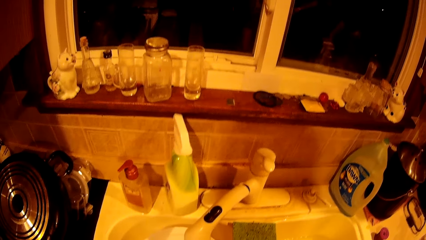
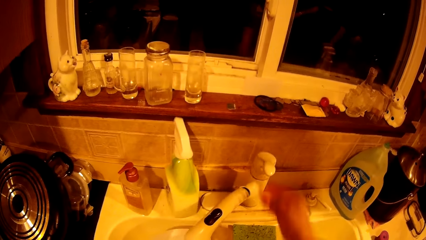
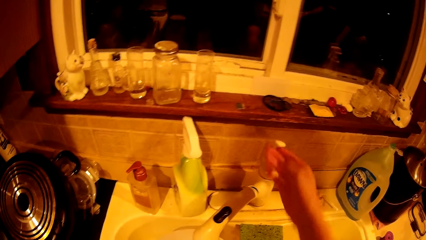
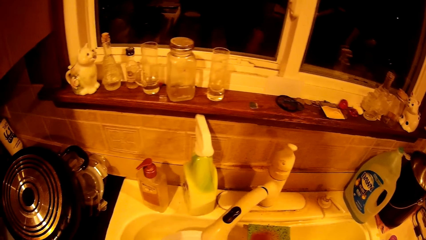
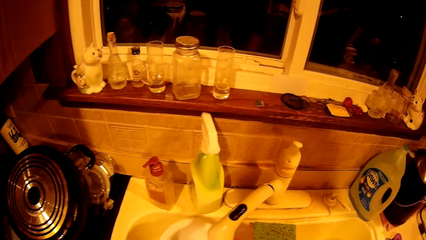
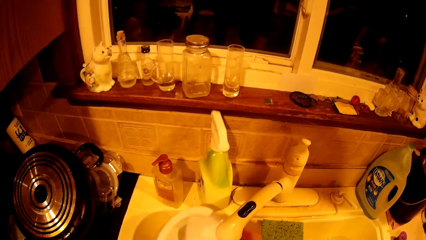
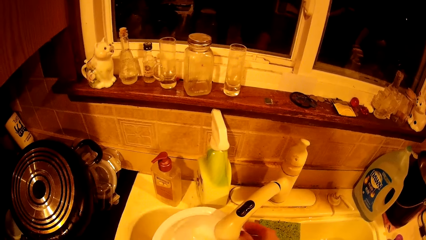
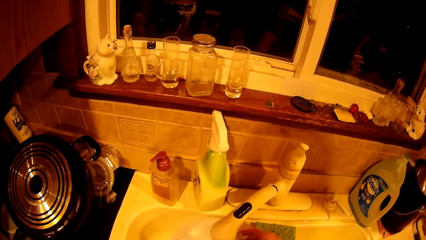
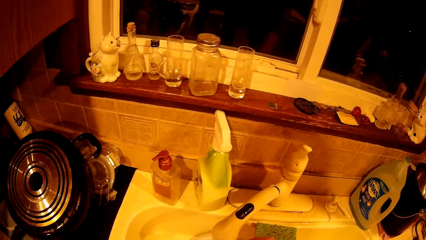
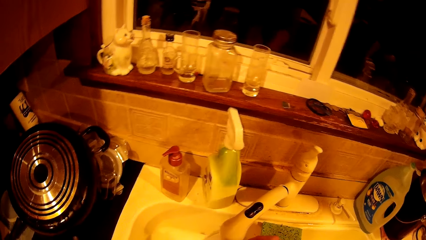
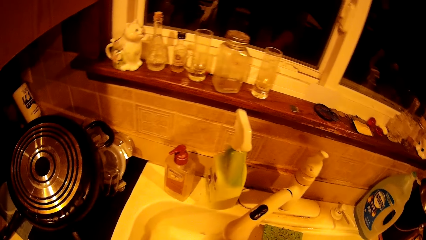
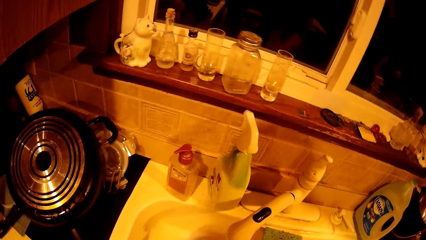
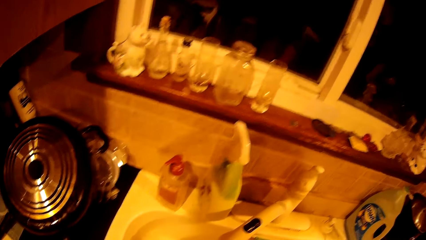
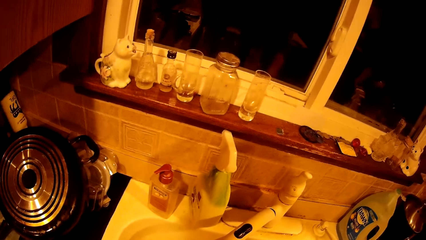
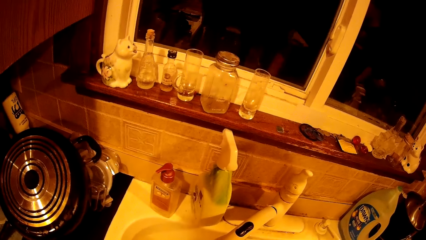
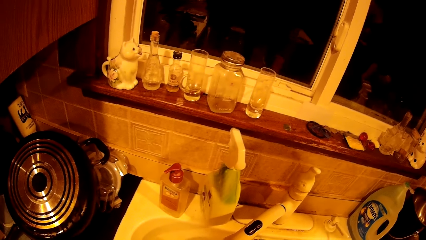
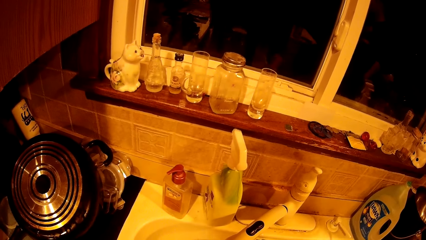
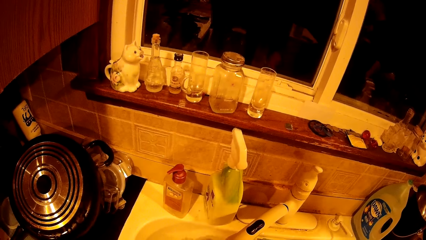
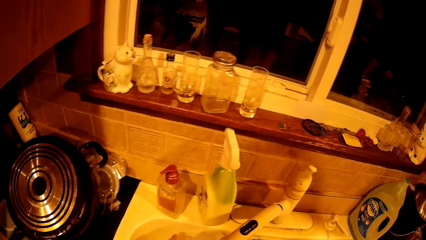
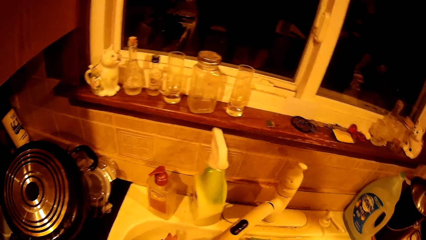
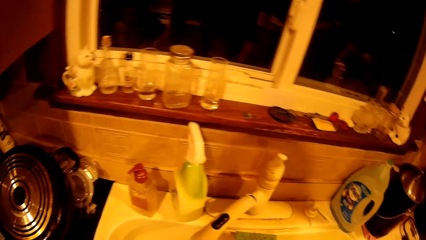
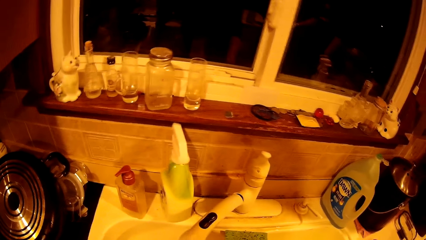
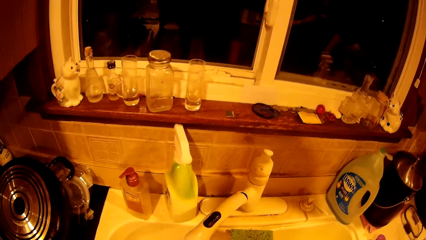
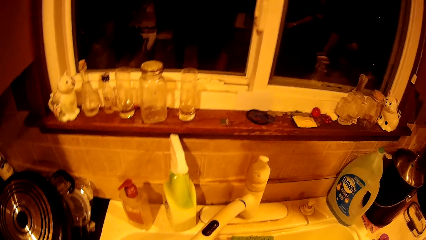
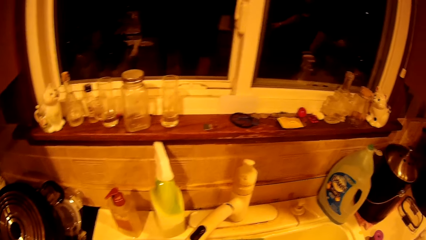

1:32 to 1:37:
The camera wearer turns on the tap with her right hand. She rinses the plate under the tap with both hands.

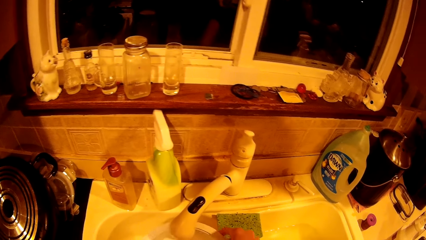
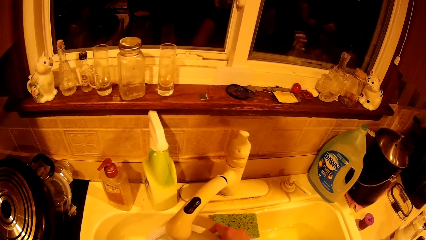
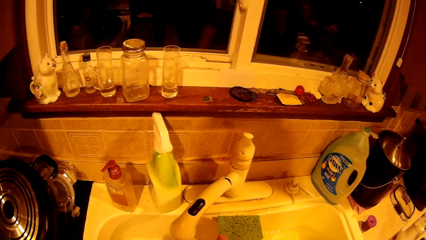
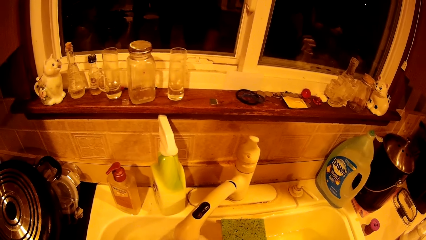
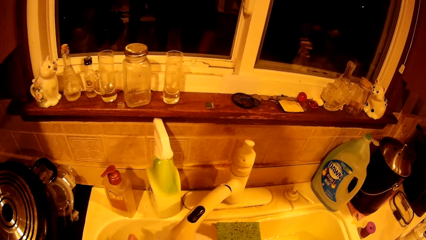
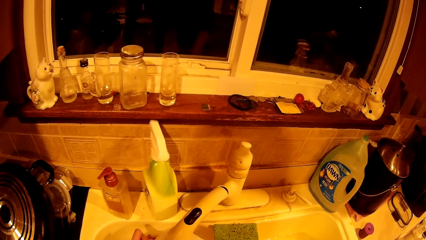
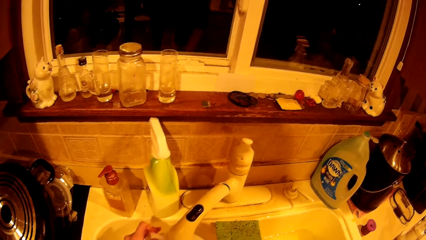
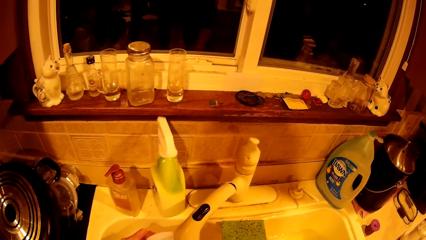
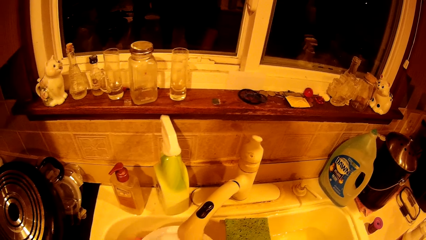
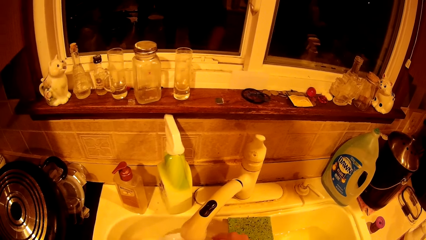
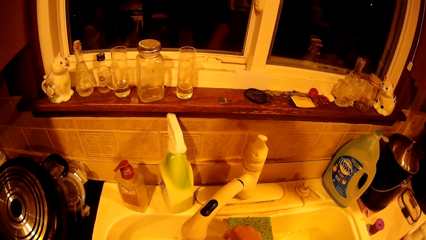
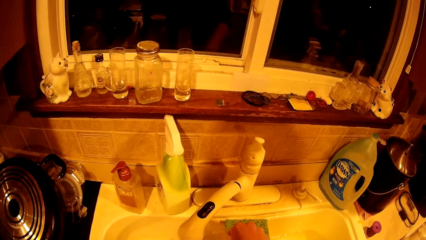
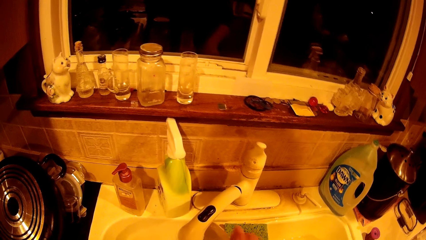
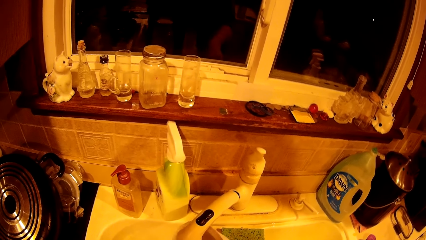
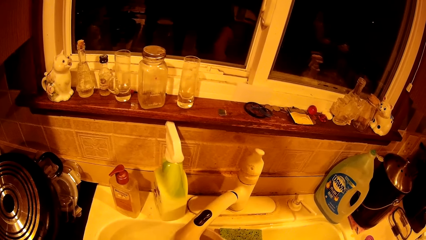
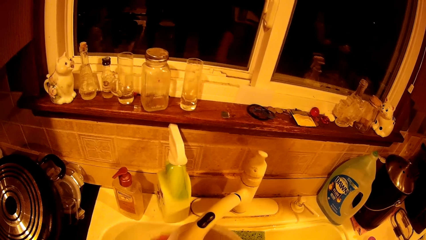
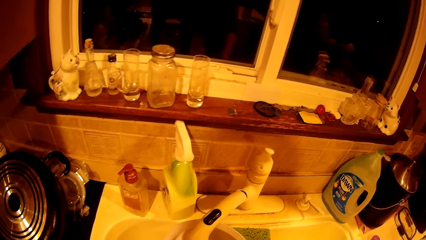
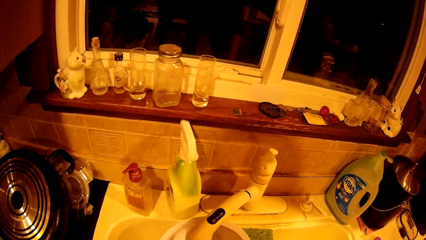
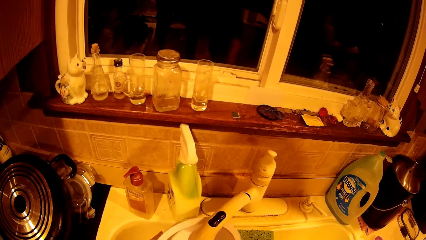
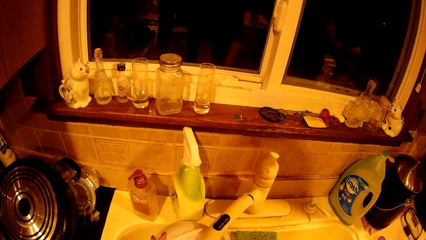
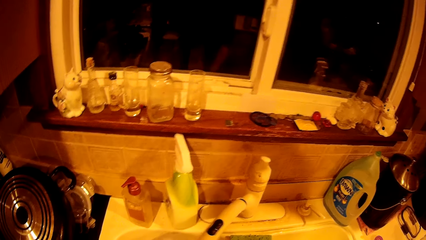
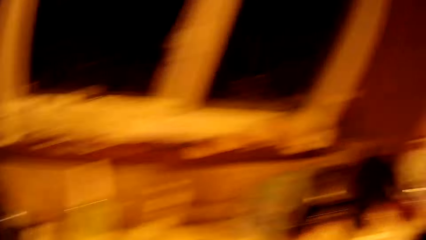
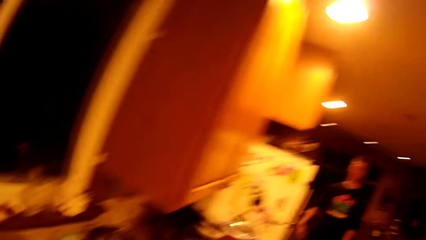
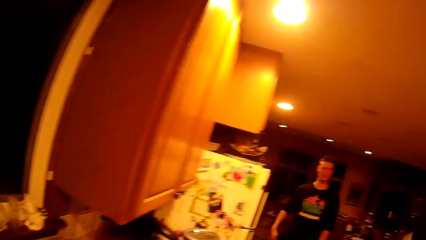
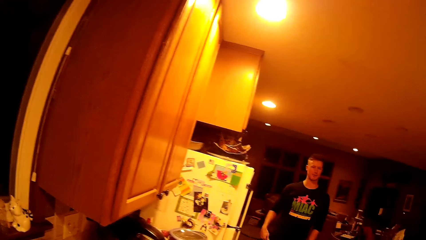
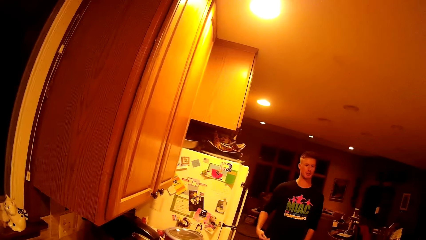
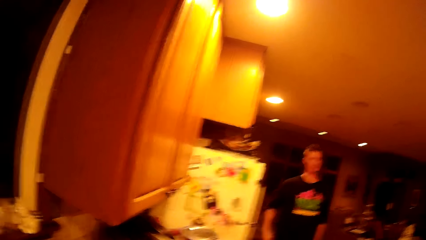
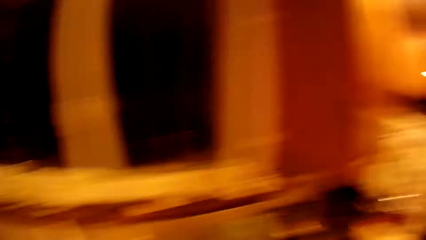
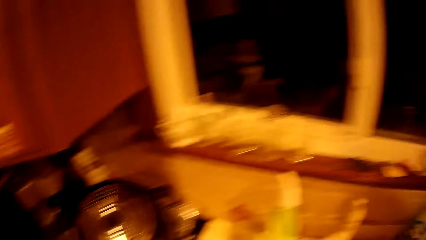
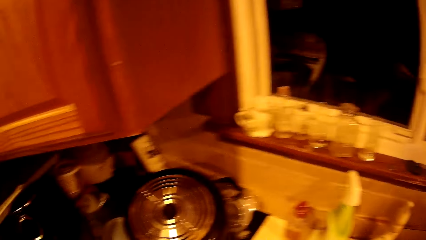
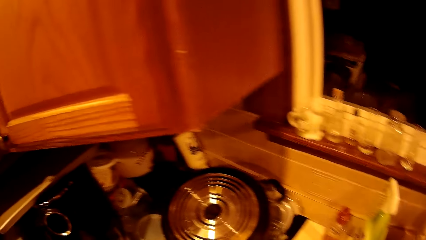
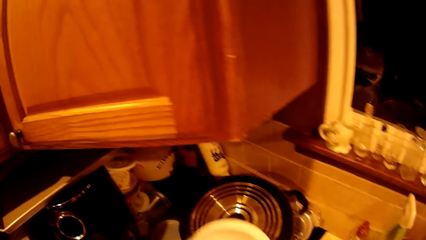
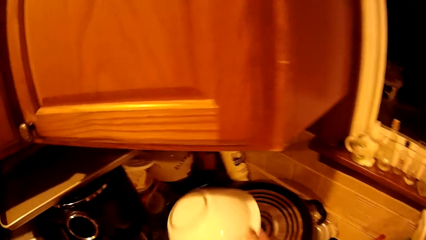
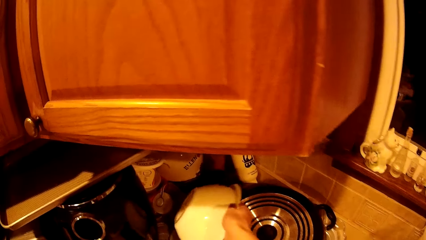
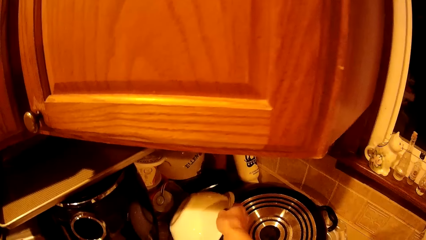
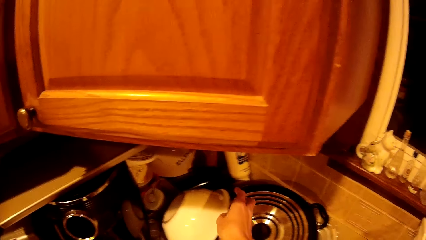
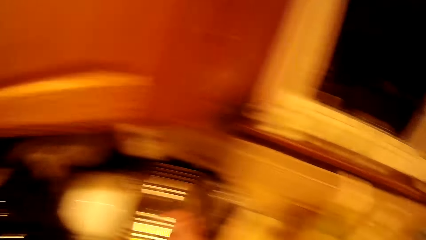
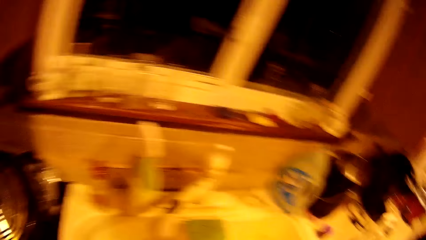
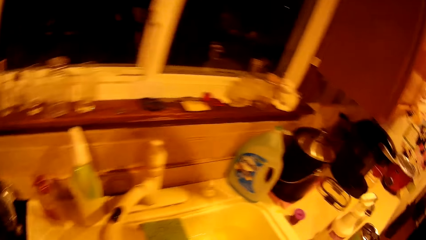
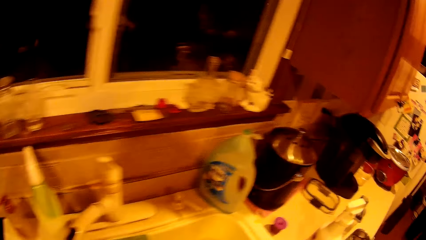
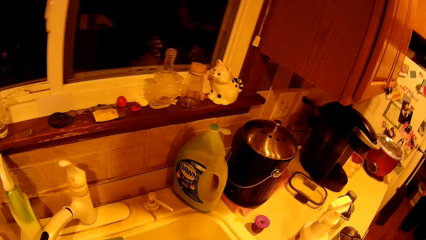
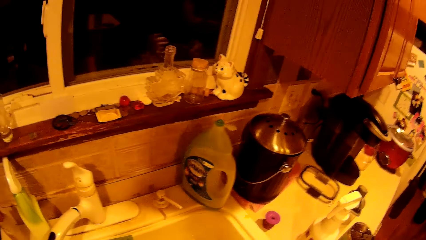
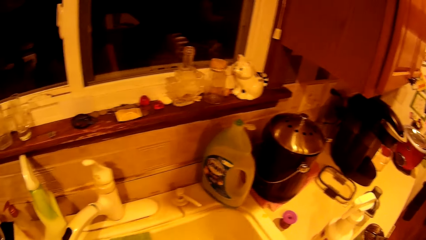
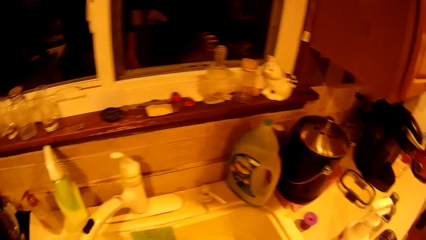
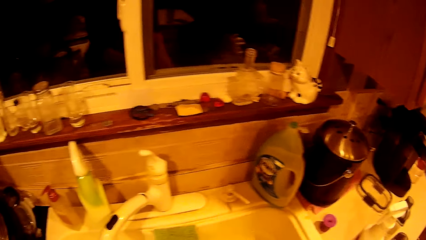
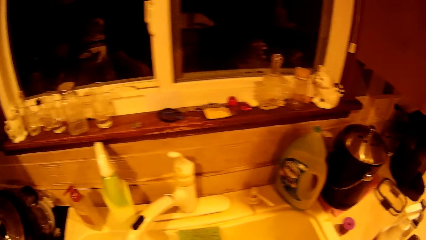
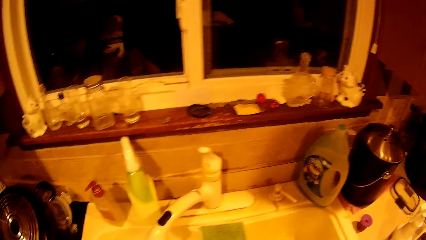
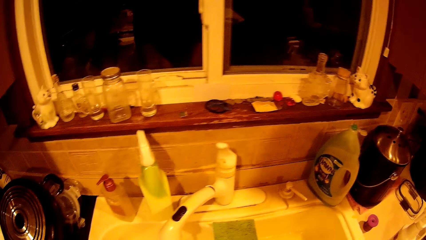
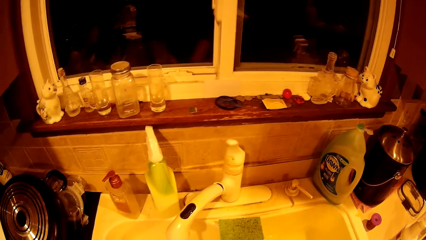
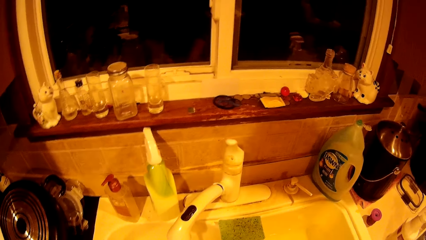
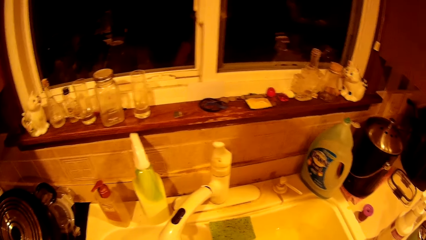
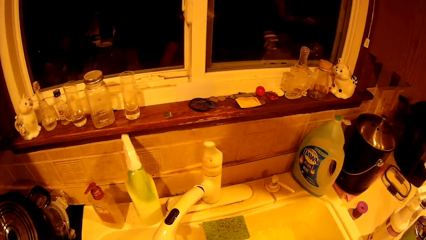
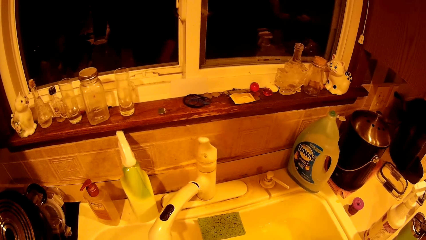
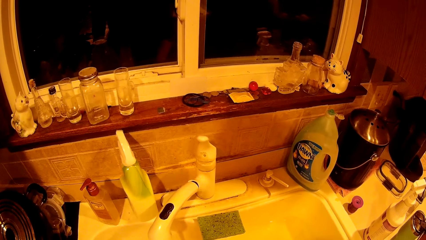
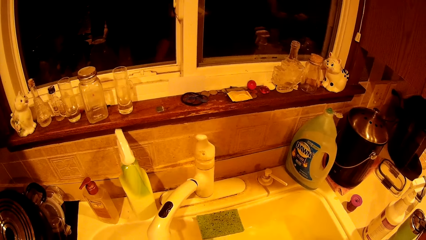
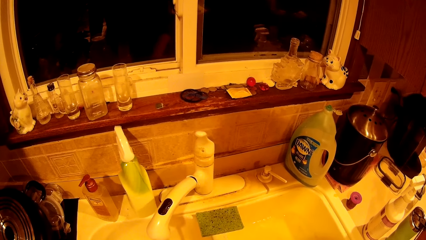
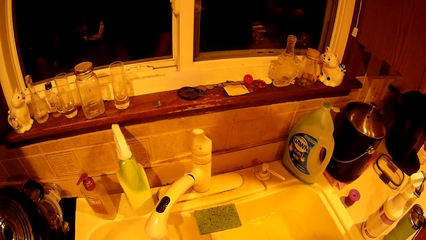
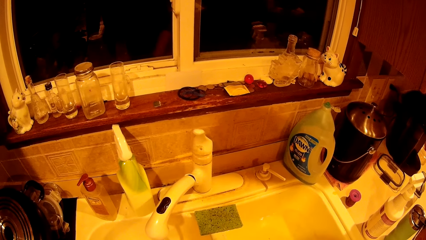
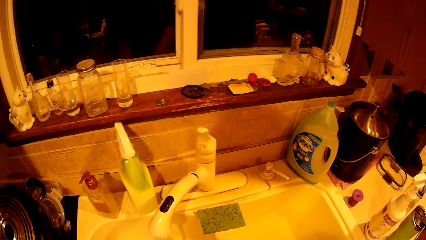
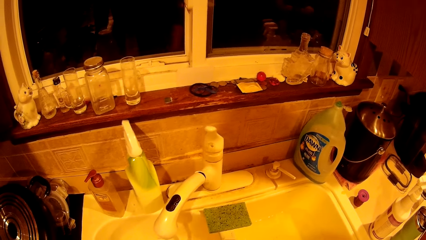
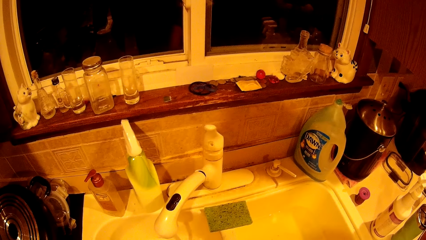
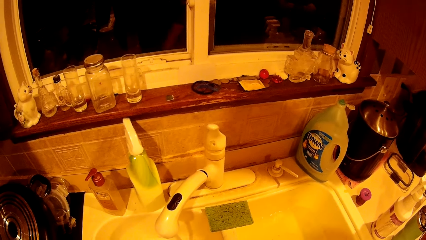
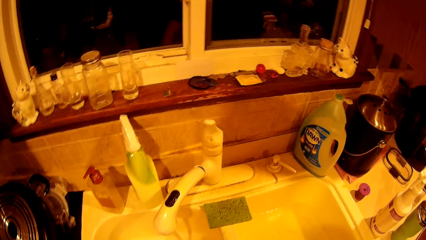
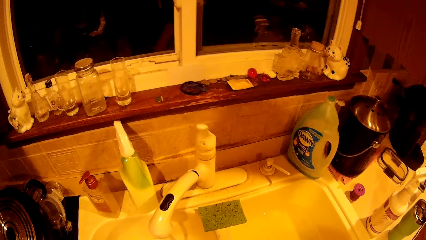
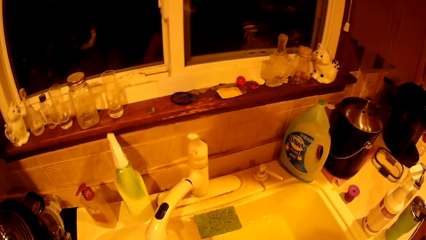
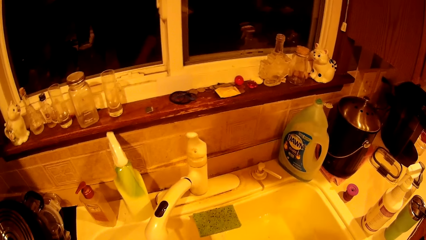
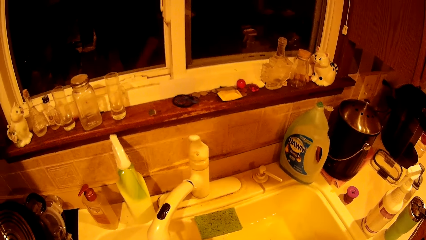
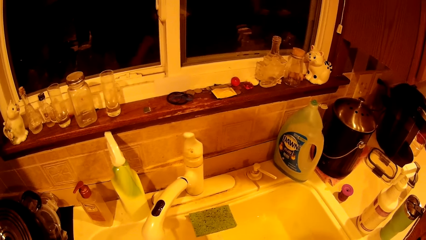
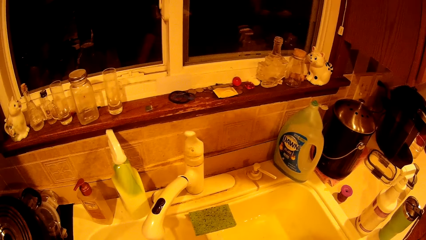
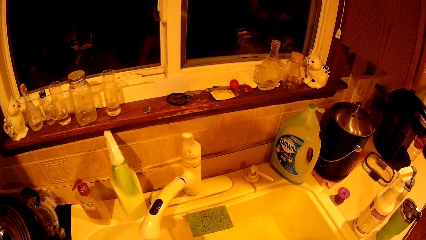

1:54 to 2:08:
The camera wearer washes the bowl. A man walks towards the camera wearer. The camera wearer looks around. She places the plate or bowl on the rack on the counter with her right hand. She looks around. She rinses her hands under the tap.
